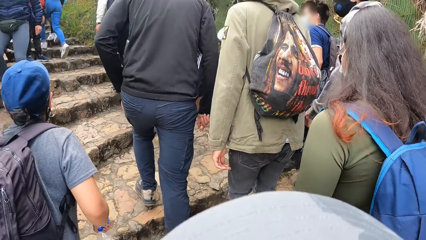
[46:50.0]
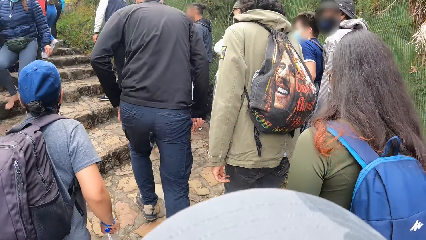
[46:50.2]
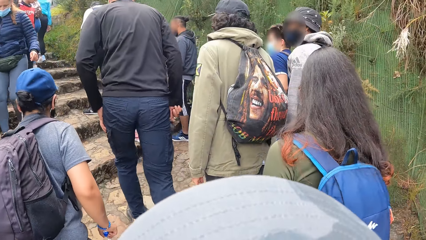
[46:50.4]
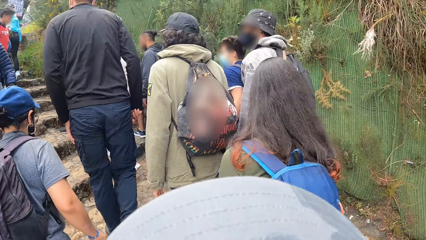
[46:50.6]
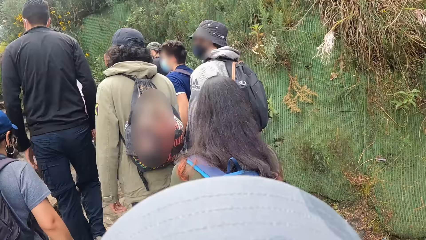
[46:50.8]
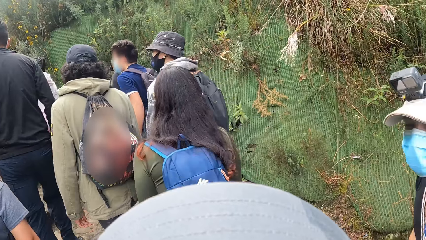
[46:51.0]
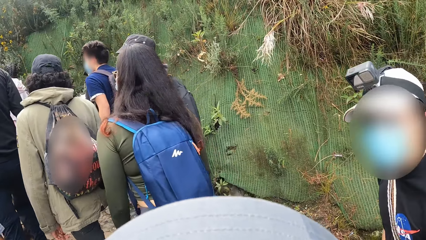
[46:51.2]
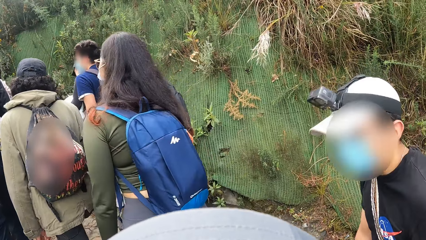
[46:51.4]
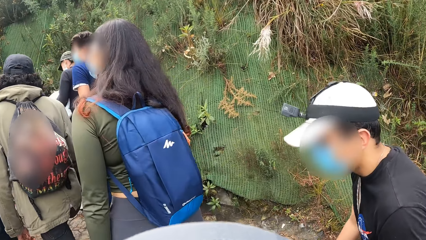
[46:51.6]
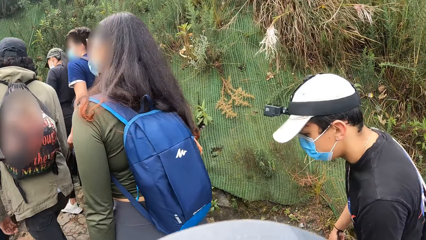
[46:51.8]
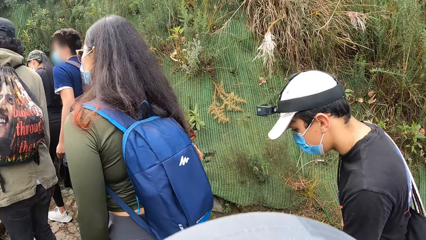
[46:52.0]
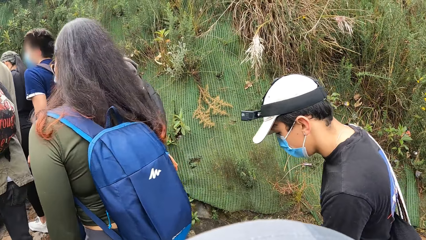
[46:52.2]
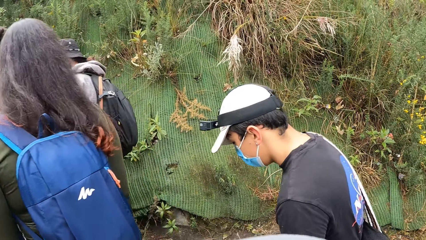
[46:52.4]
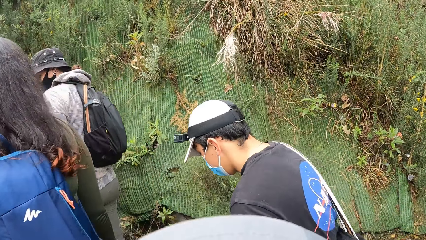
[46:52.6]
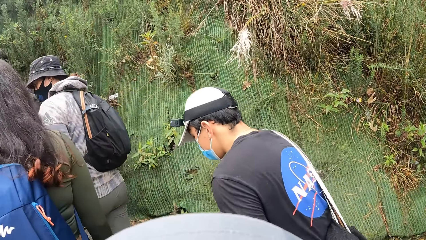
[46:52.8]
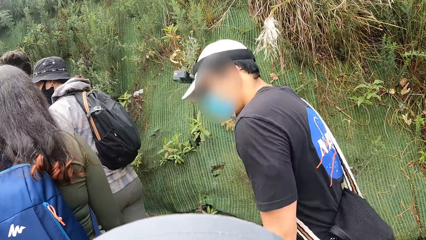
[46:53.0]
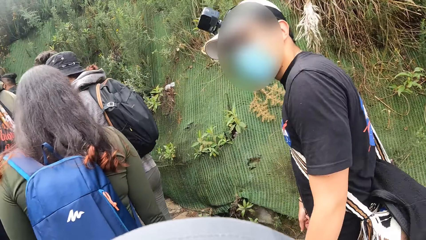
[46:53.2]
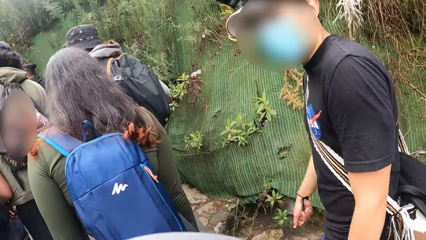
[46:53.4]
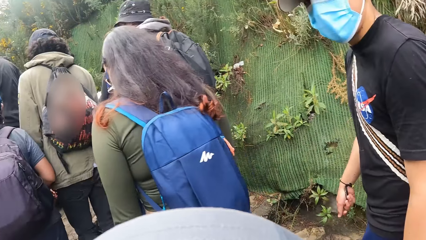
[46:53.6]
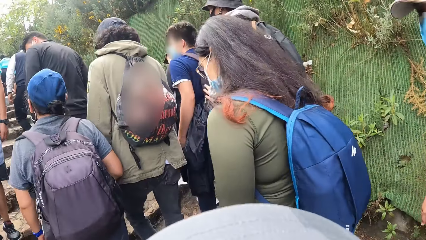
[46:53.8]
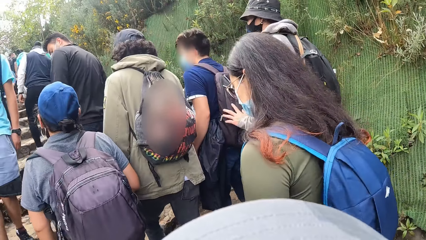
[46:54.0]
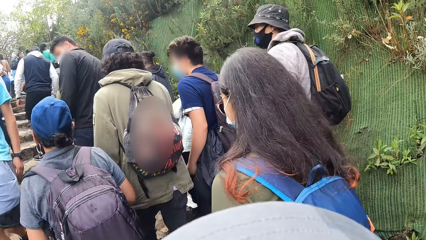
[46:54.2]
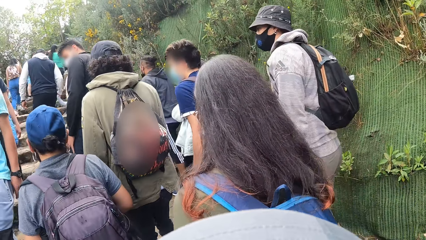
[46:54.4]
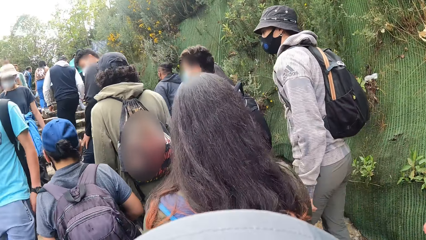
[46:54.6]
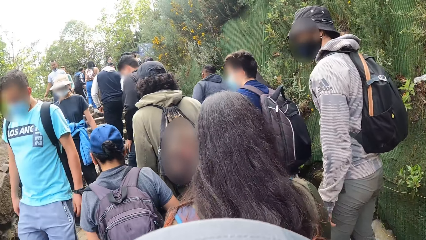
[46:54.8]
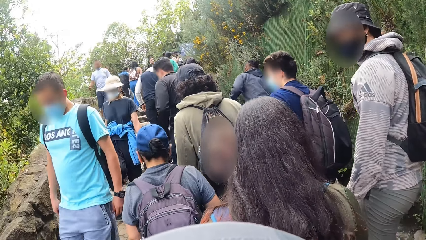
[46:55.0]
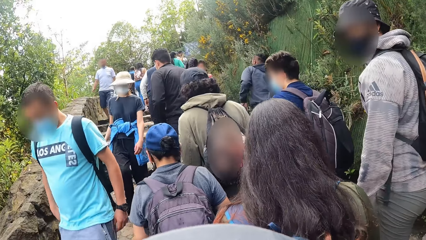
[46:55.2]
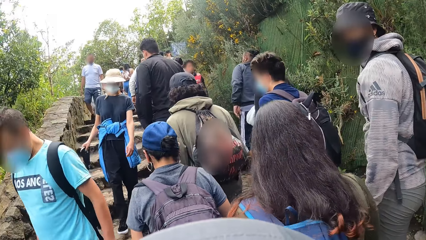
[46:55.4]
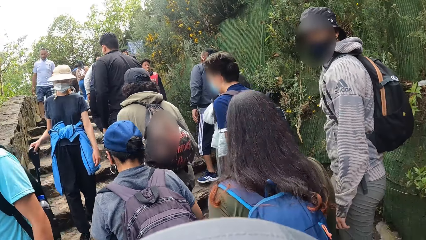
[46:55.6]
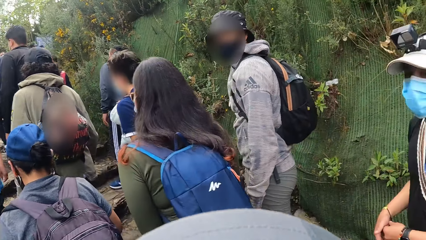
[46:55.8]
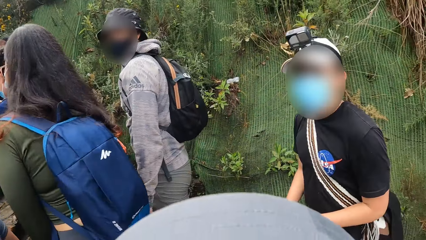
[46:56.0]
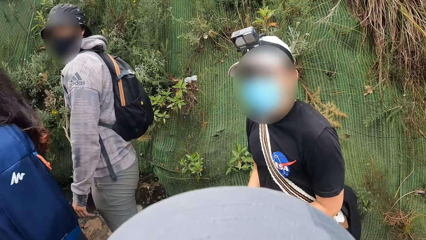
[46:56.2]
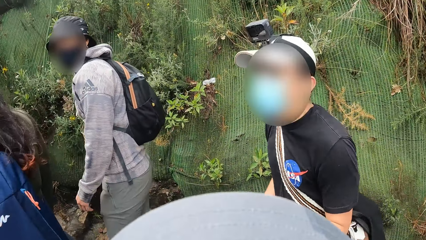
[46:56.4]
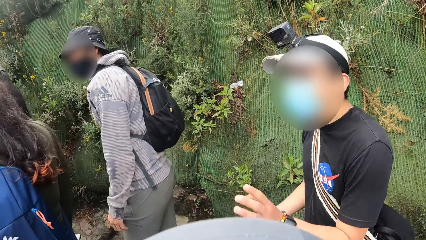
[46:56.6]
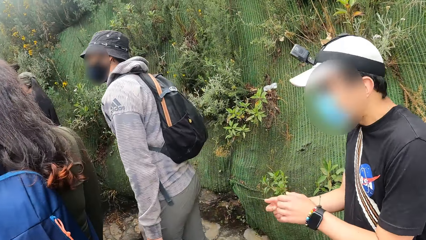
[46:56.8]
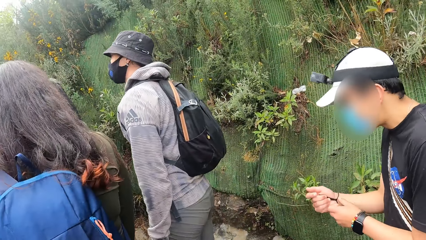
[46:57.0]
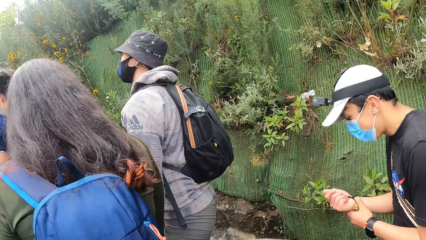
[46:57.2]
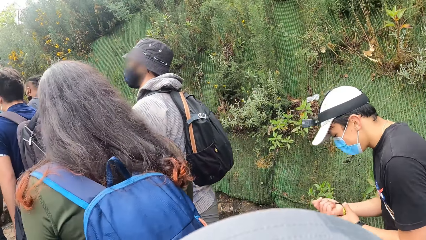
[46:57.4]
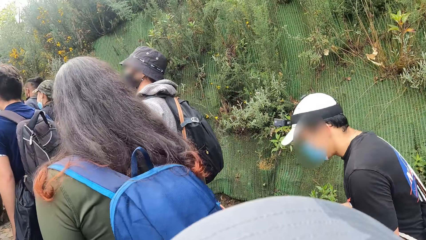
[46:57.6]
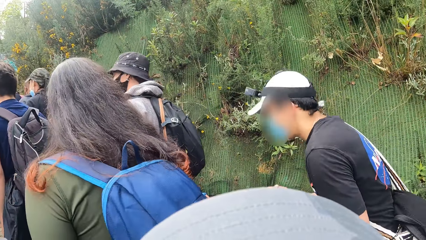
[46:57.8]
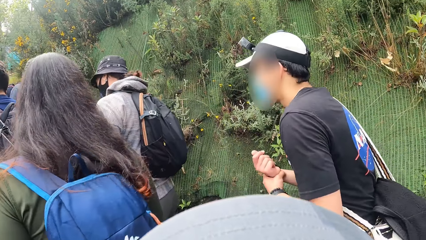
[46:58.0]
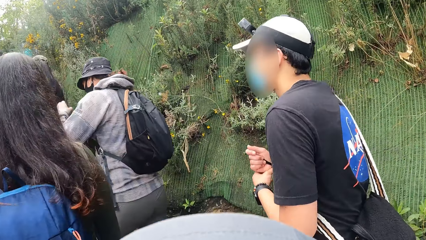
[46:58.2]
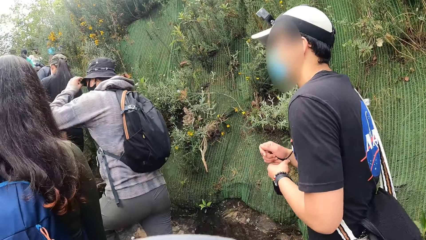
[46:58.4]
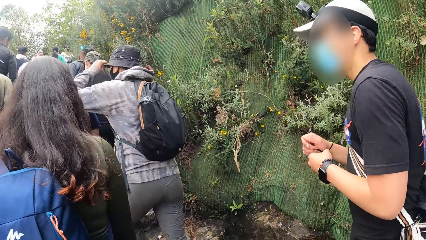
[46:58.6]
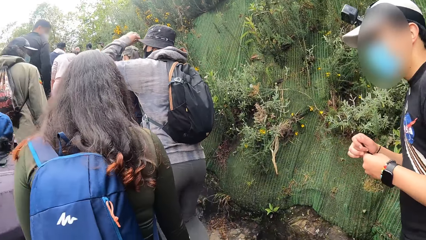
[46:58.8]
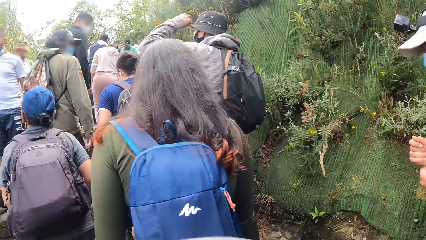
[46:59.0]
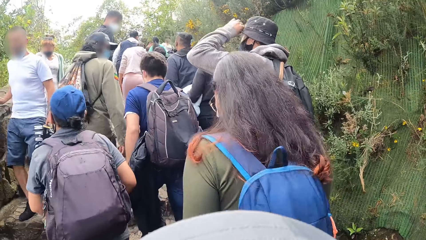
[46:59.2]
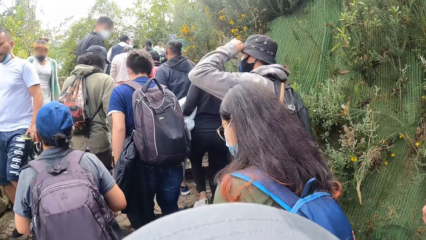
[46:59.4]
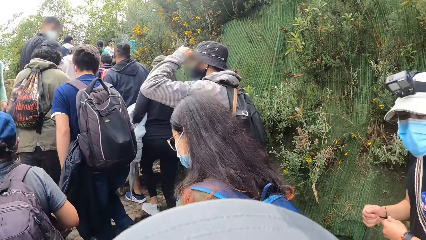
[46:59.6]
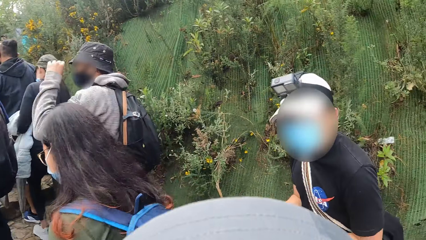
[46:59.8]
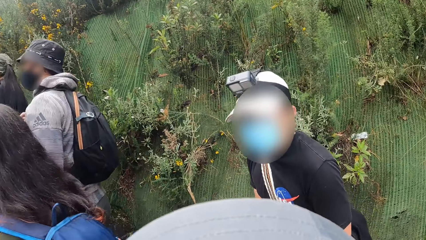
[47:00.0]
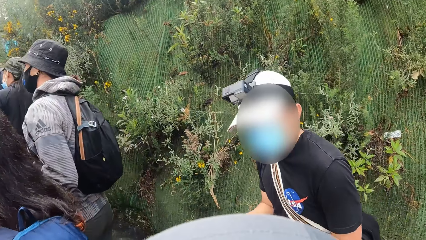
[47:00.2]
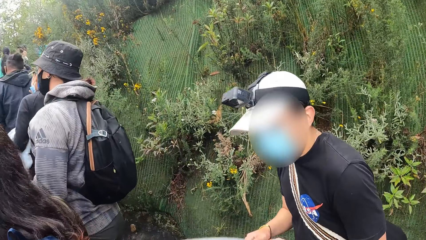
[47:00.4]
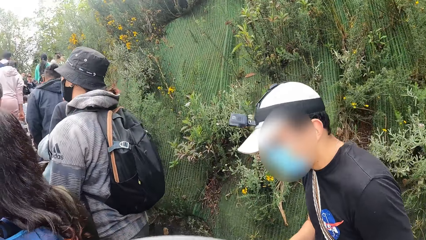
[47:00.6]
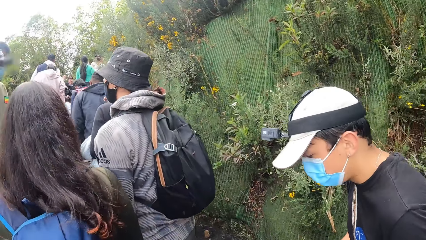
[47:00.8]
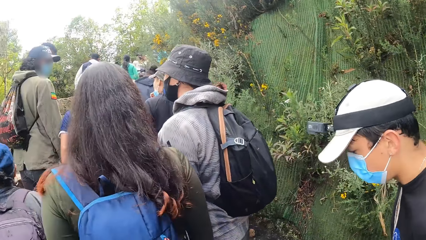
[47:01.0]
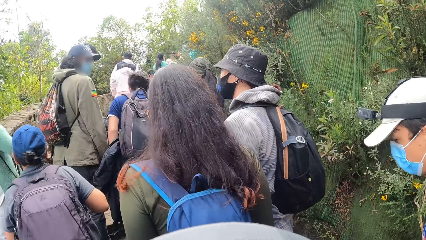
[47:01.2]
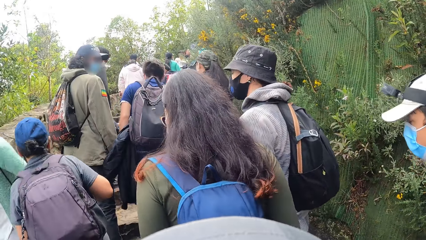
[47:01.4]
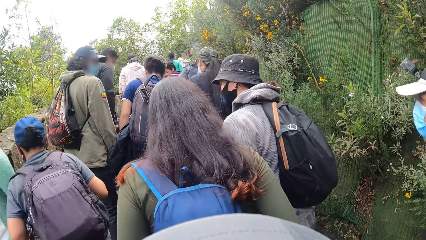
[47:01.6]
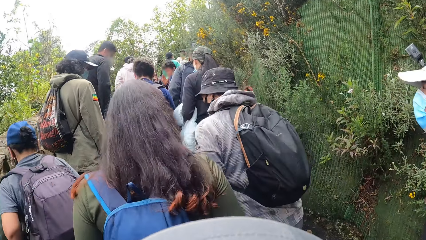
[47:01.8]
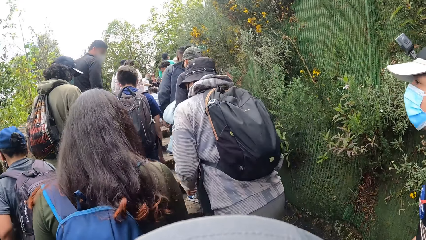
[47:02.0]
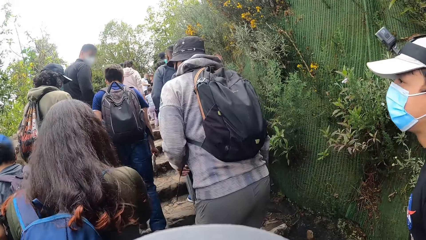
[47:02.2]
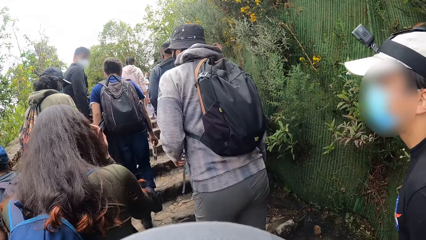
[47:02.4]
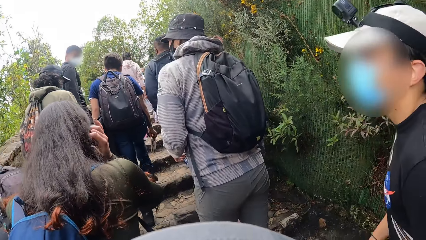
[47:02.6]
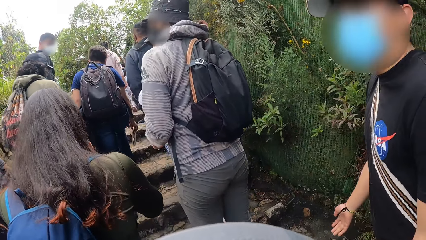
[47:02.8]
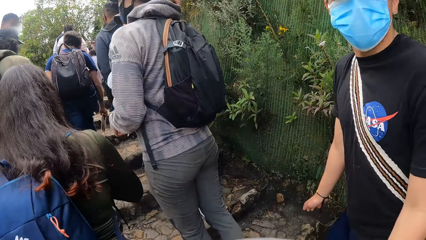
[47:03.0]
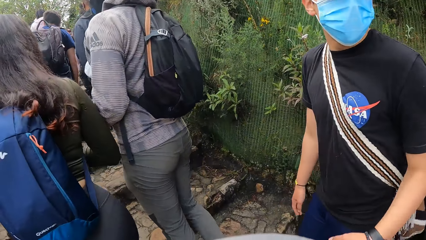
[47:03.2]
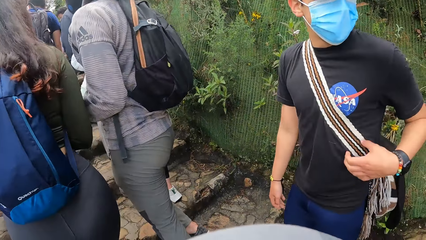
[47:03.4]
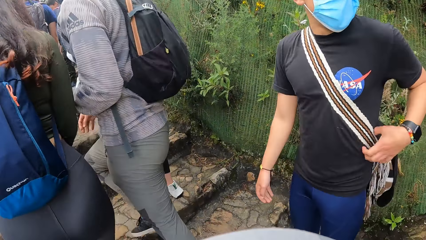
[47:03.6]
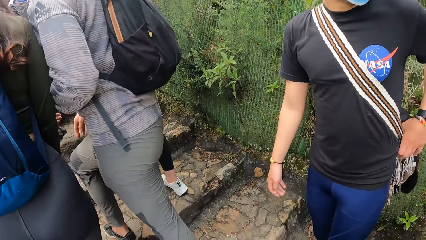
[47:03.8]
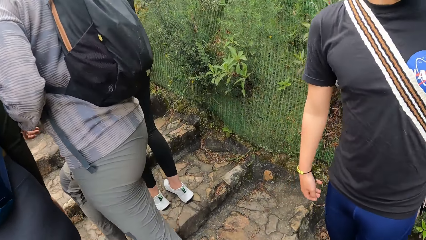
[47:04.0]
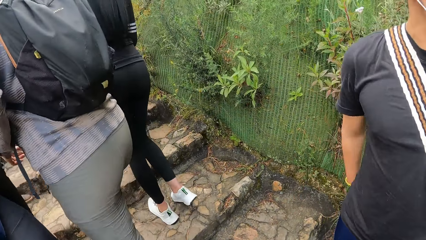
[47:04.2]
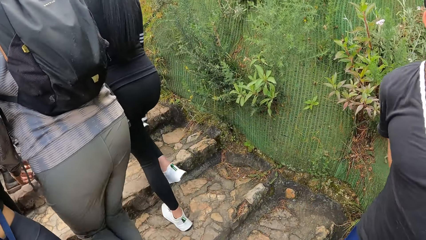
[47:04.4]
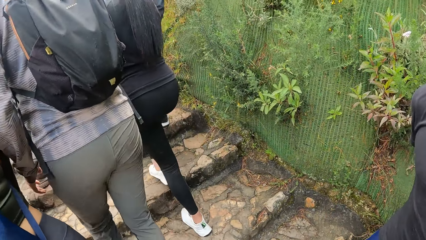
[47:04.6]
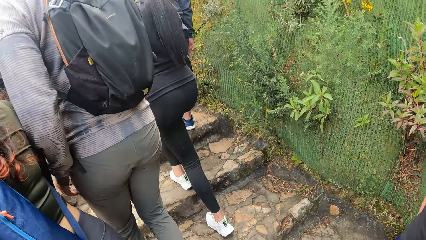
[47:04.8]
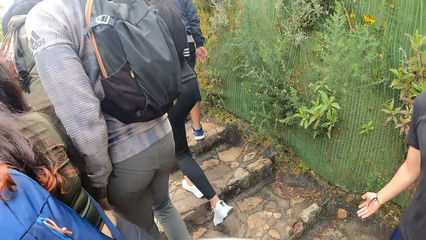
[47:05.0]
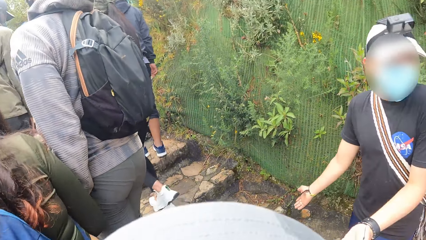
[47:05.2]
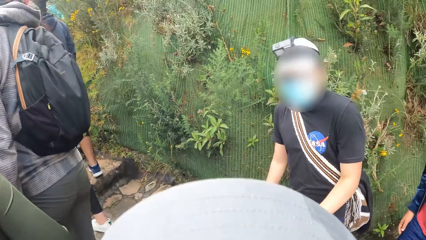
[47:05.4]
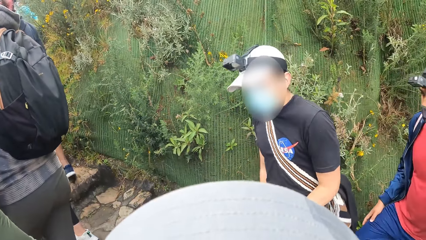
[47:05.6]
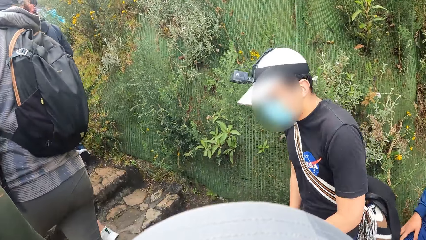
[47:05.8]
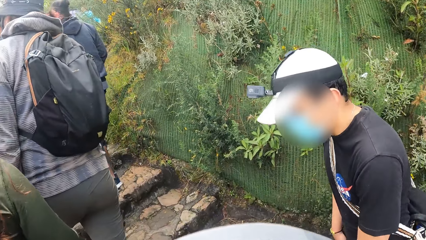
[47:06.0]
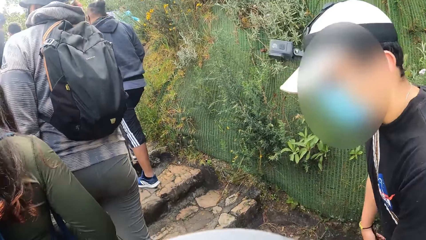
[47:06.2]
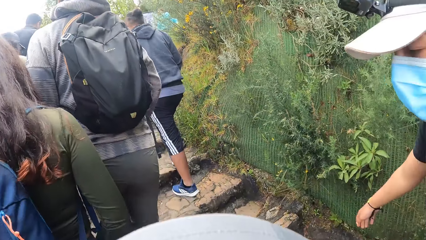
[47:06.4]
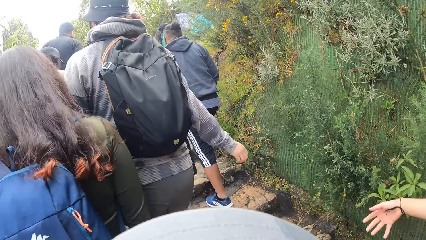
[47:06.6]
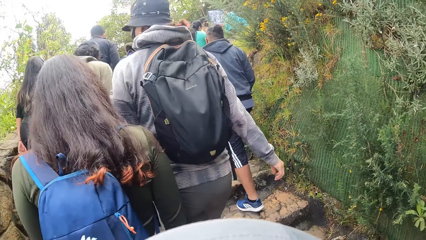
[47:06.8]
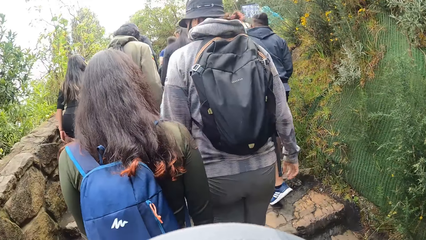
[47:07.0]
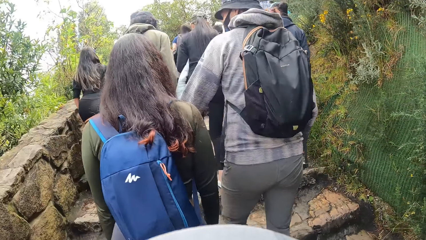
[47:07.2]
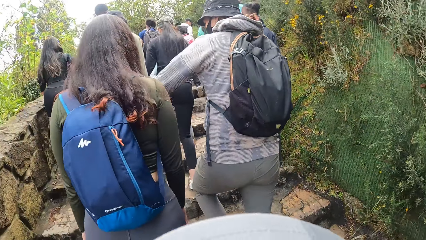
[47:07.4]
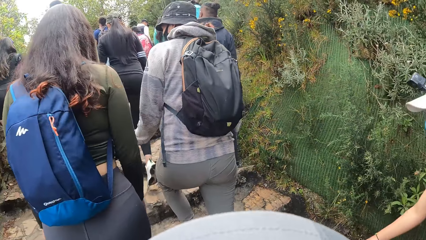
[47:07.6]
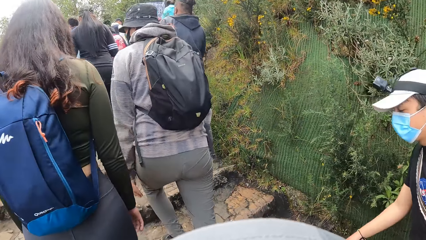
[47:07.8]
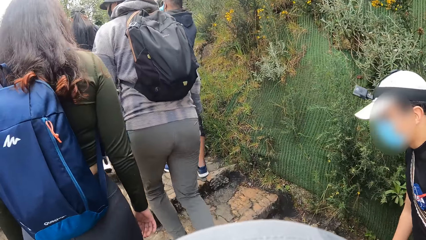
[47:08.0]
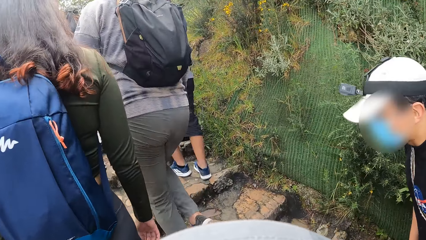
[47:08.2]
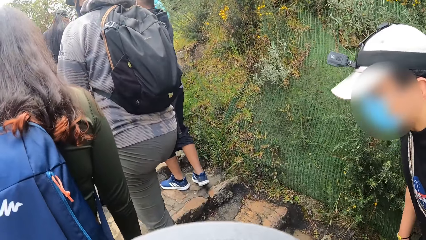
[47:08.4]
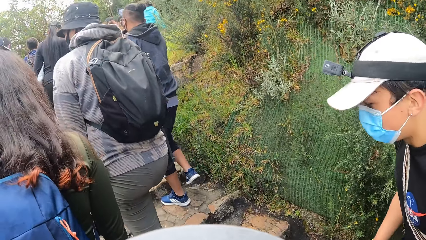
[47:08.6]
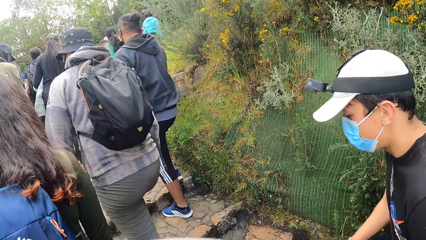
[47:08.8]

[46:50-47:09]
A man touches his right hand with his left hand. The man adjusts his bag with his left hand.
